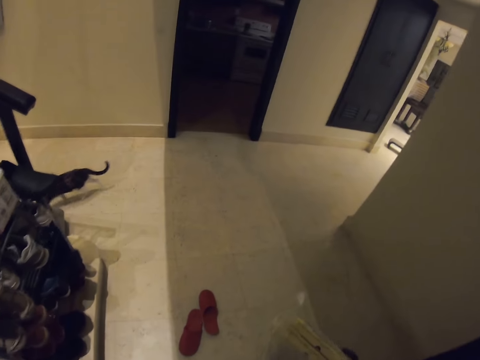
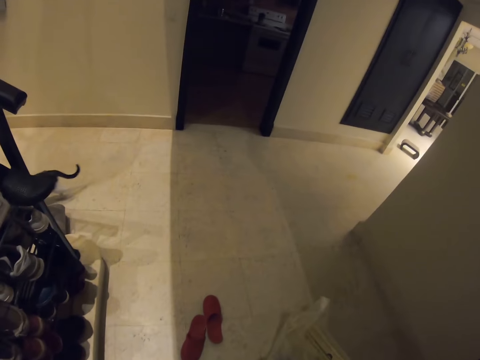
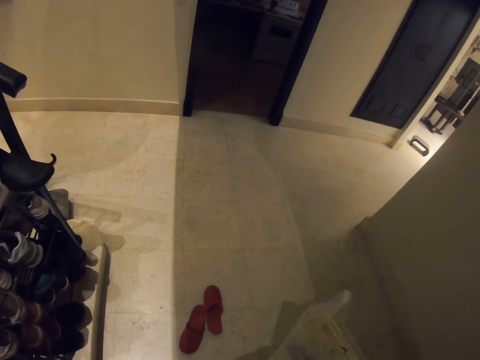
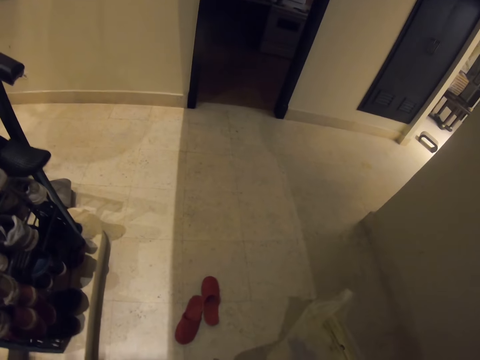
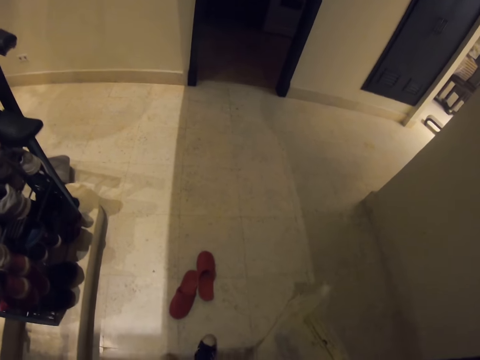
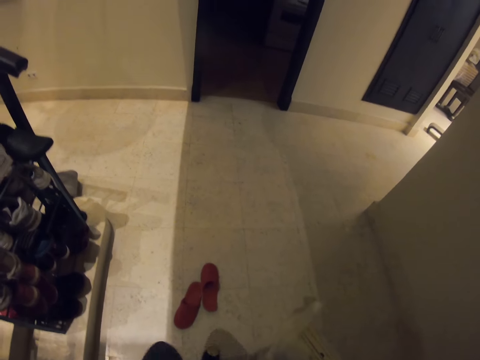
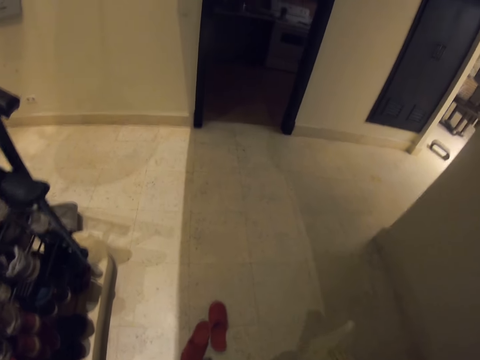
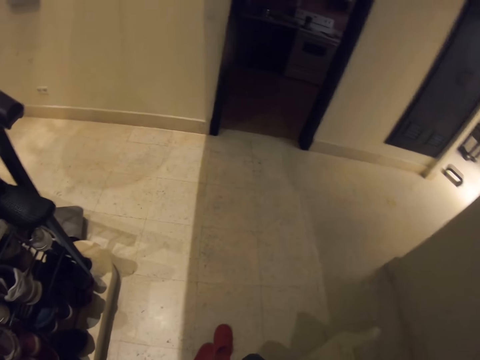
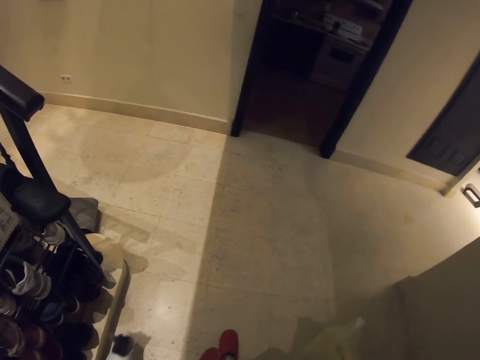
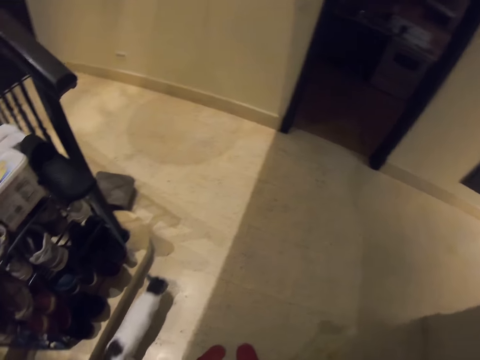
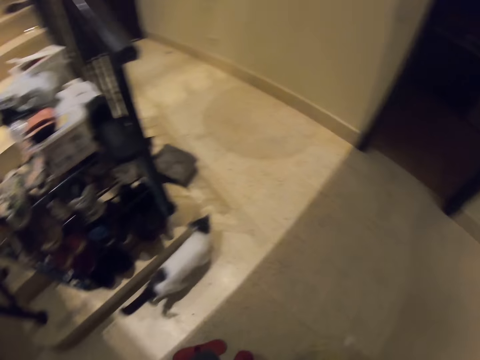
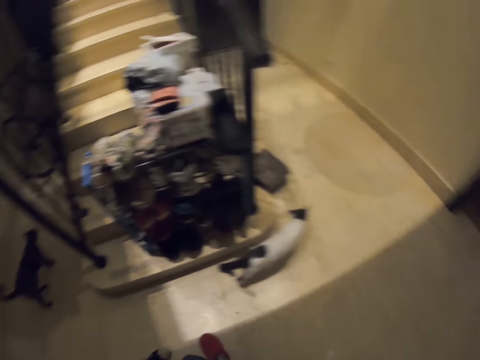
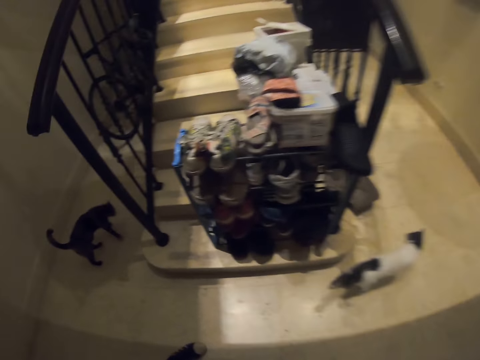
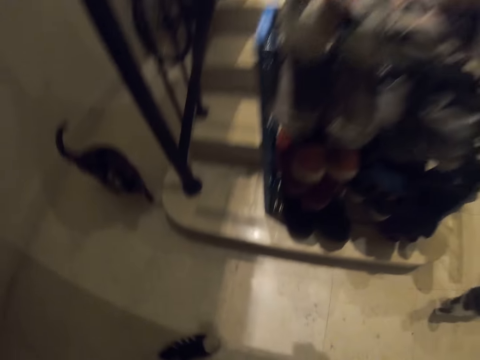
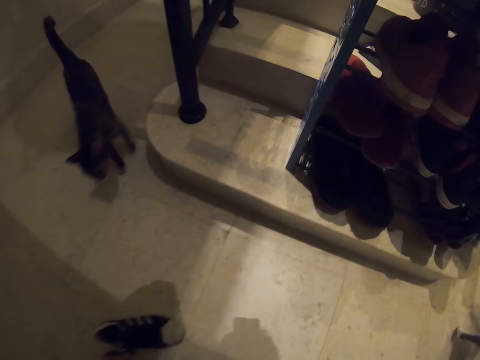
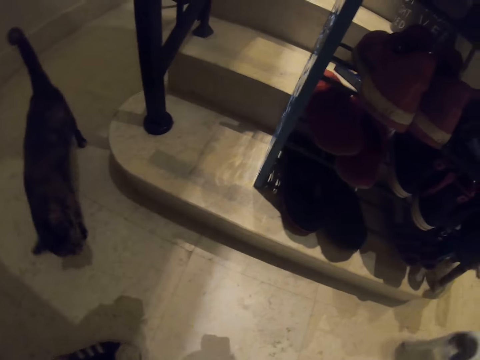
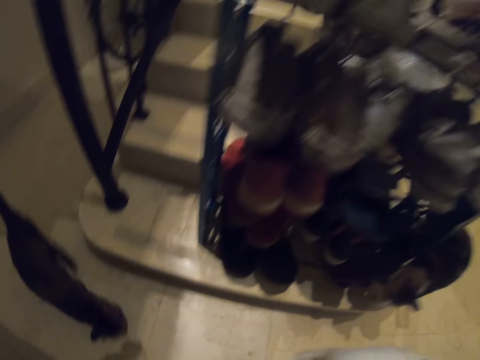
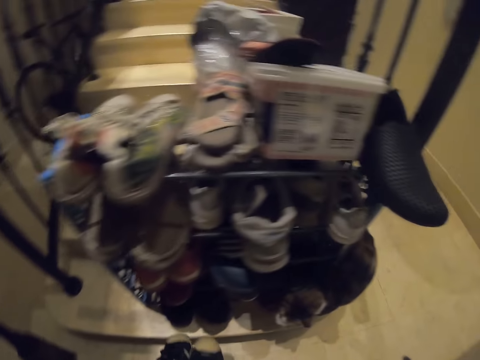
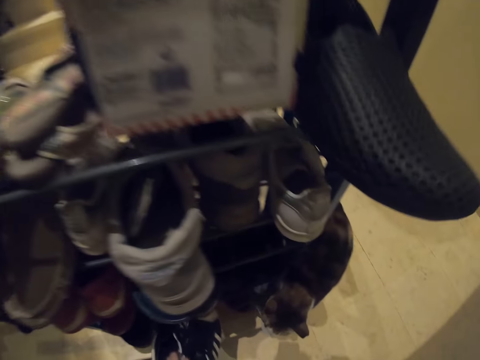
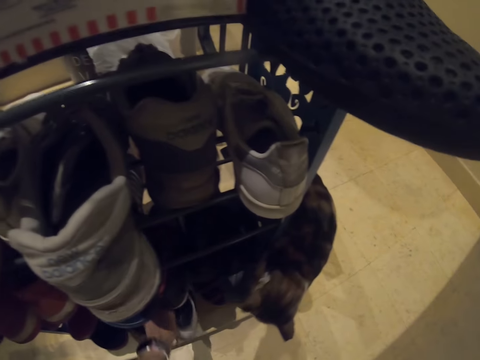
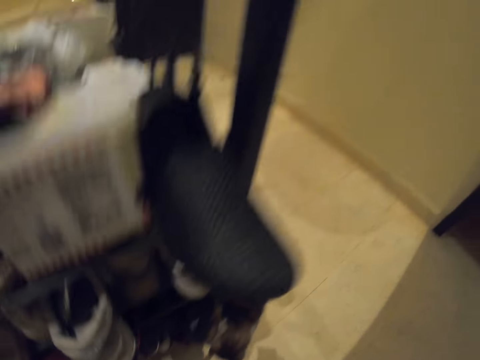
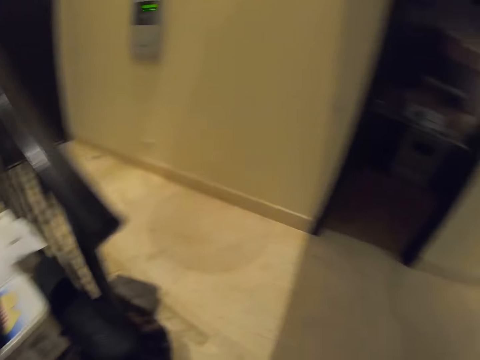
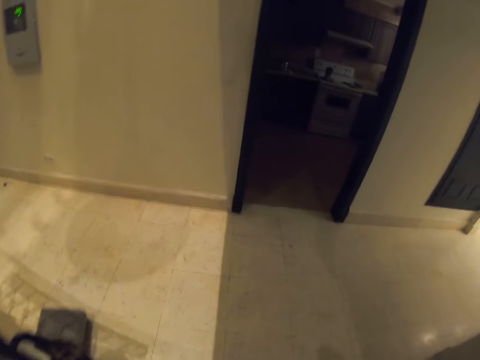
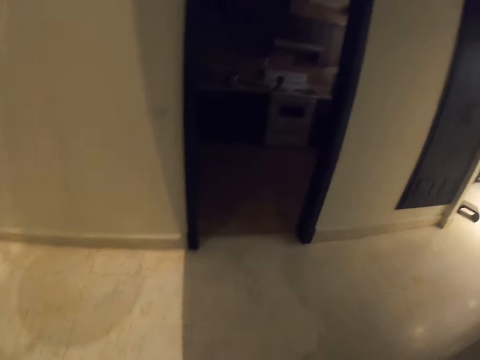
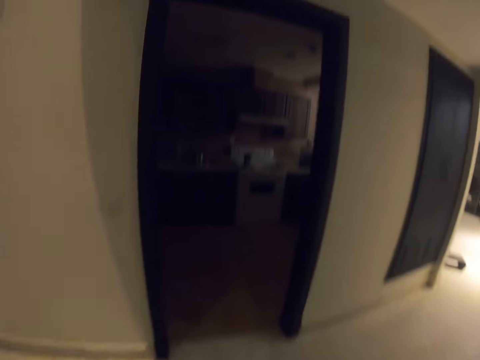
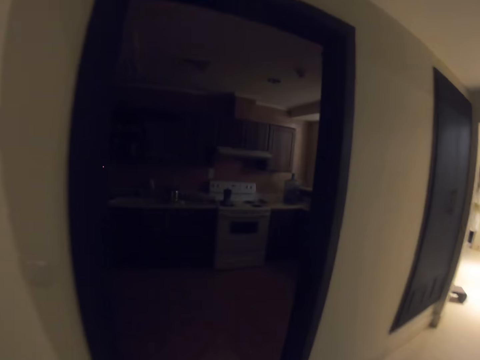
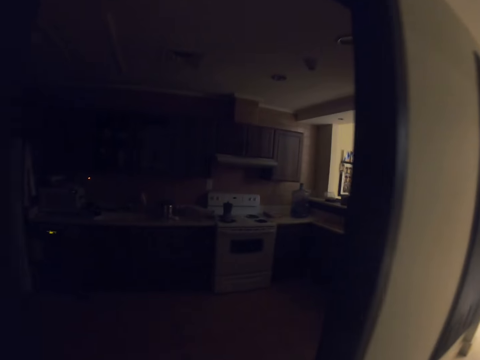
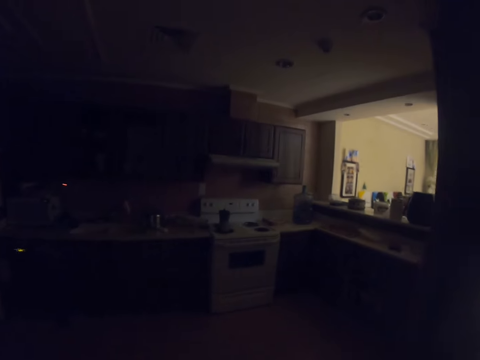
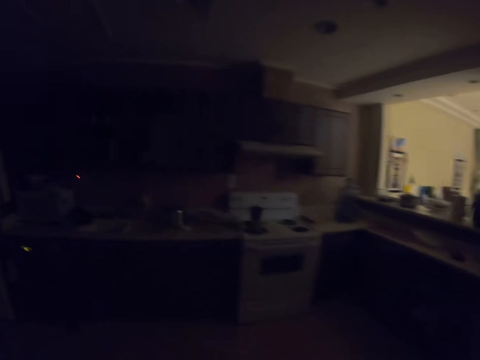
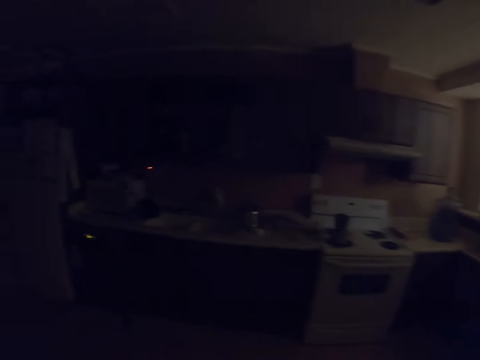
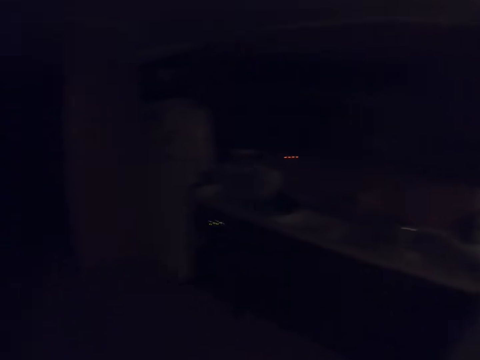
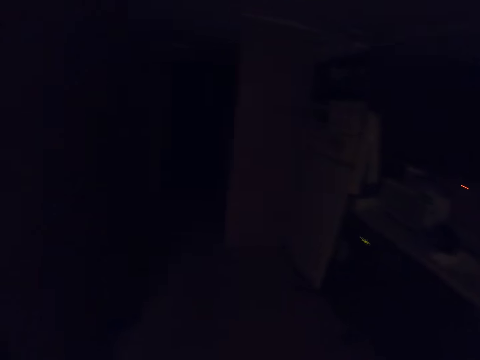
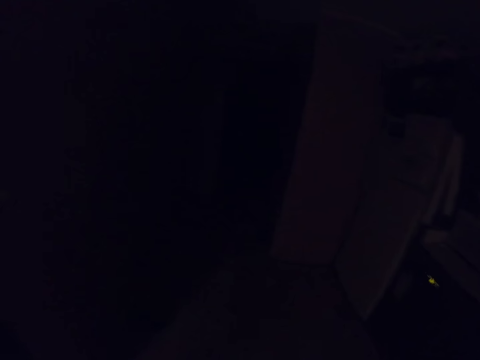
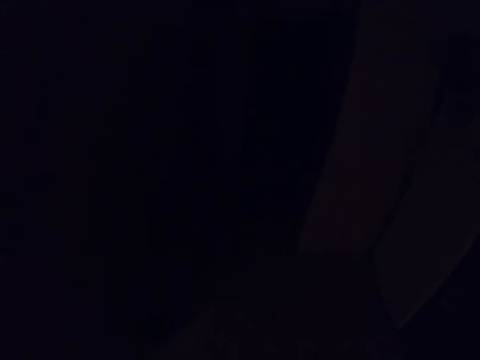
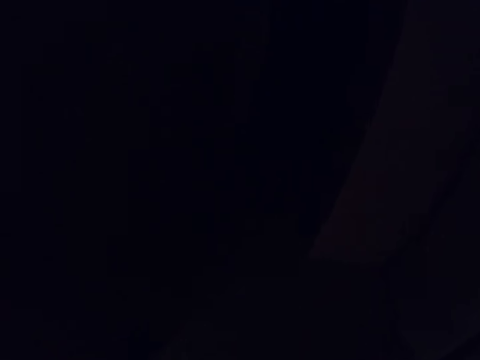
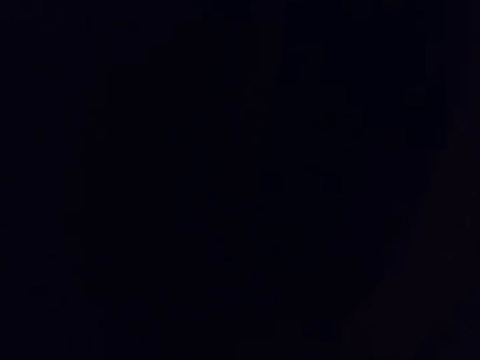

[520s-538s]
The camera wearer looks down. They look around. They walk in the kitchen.

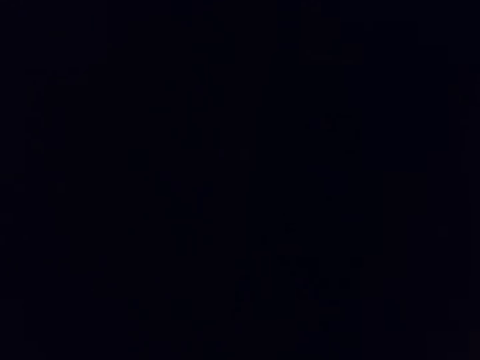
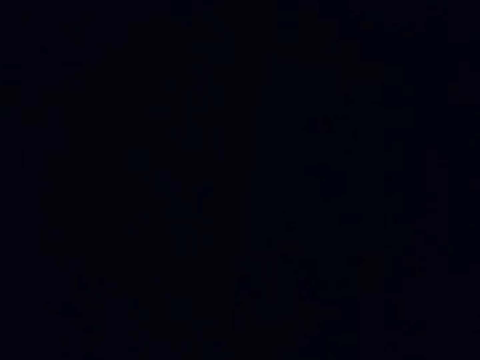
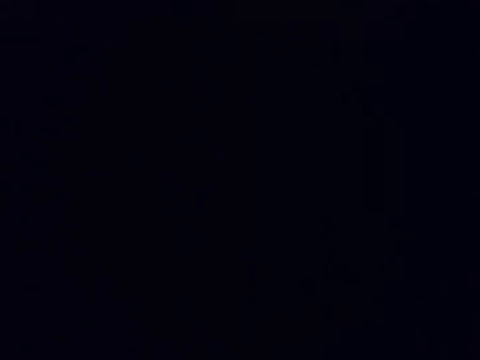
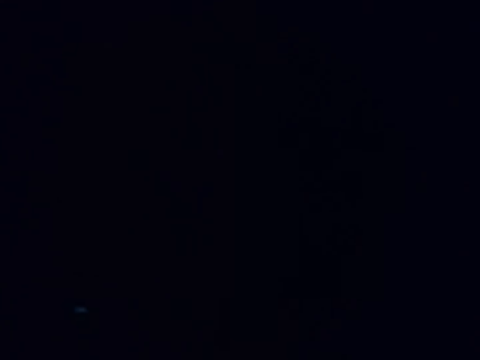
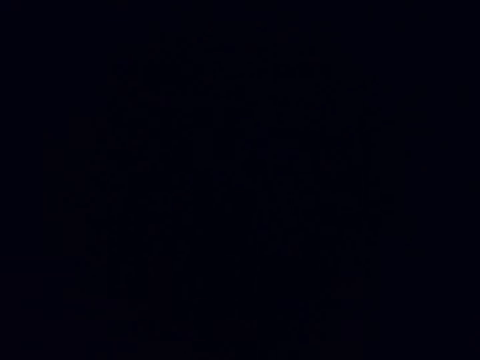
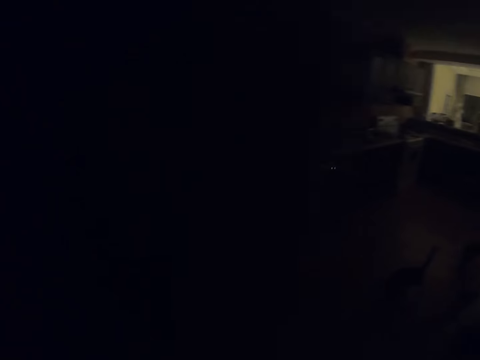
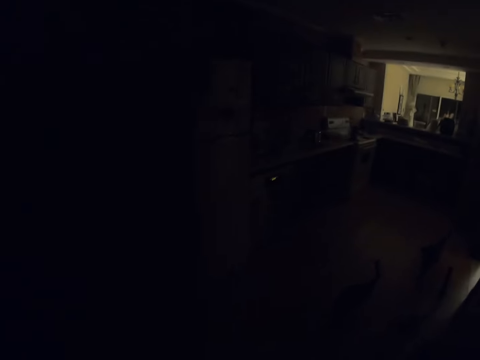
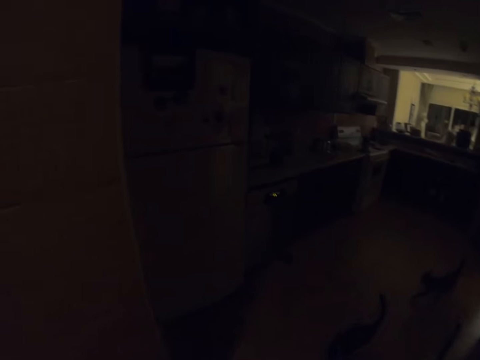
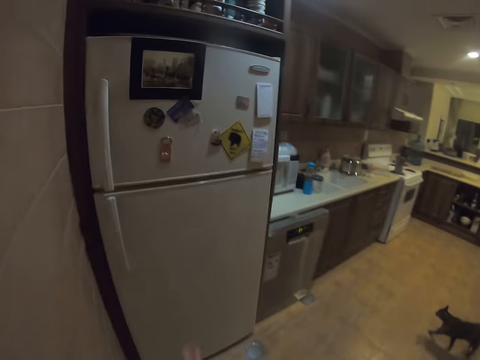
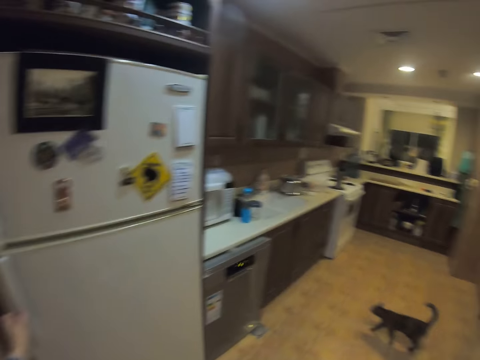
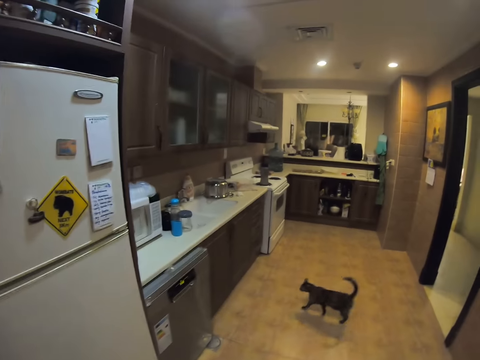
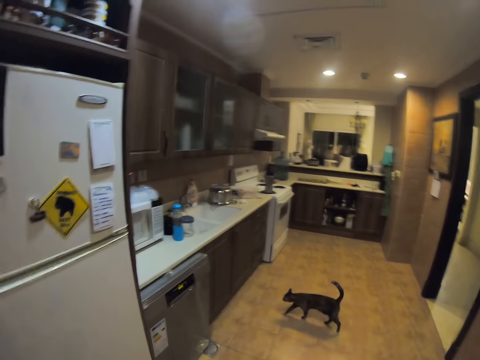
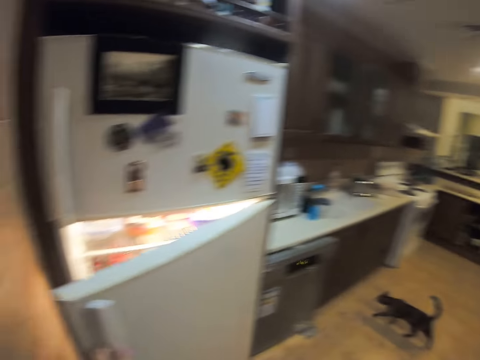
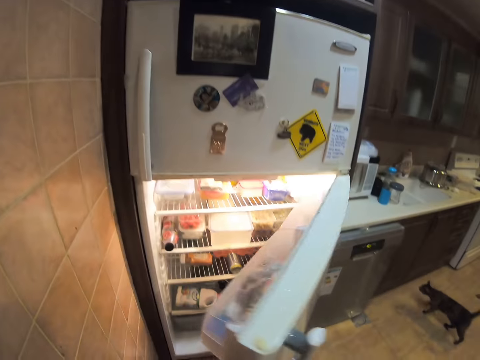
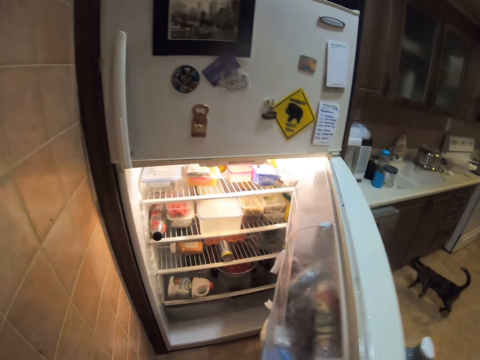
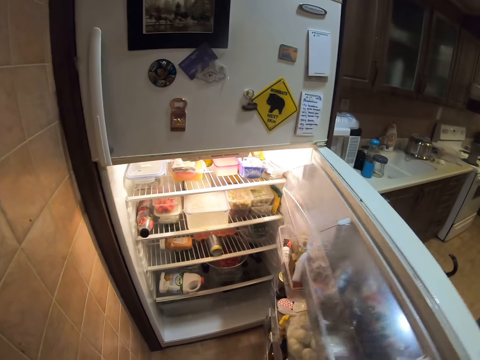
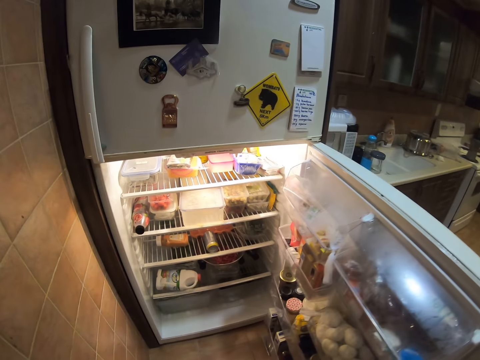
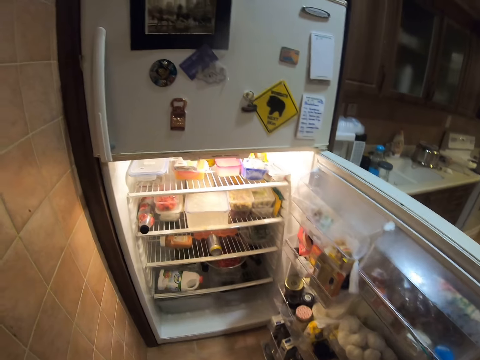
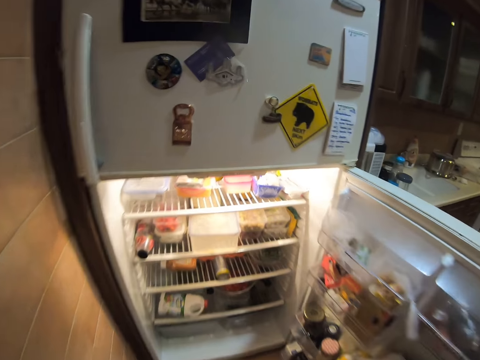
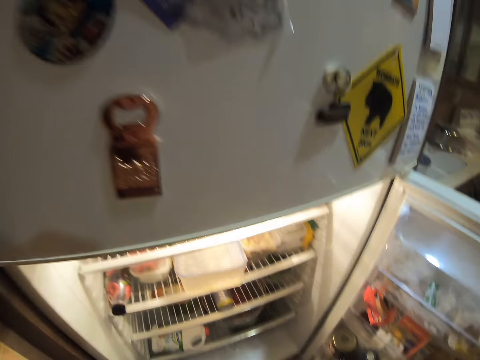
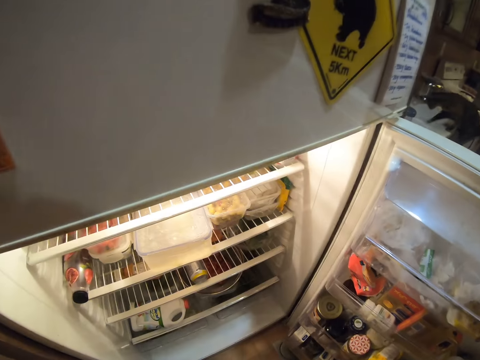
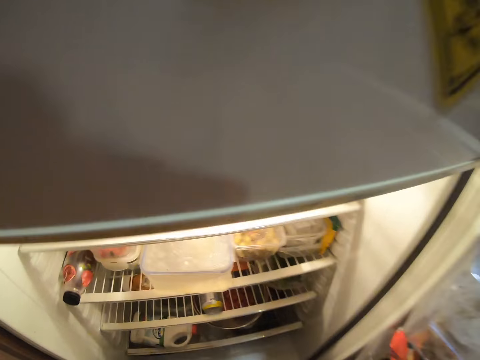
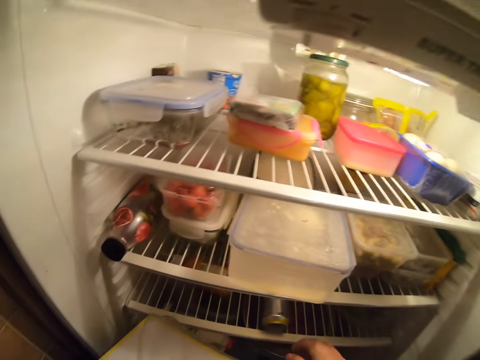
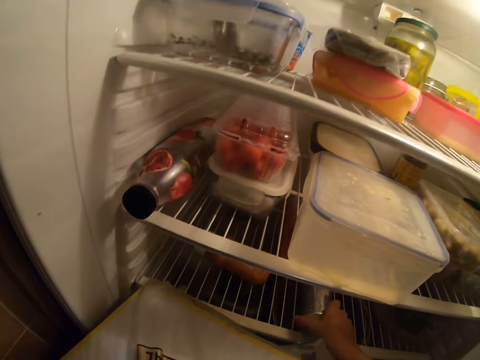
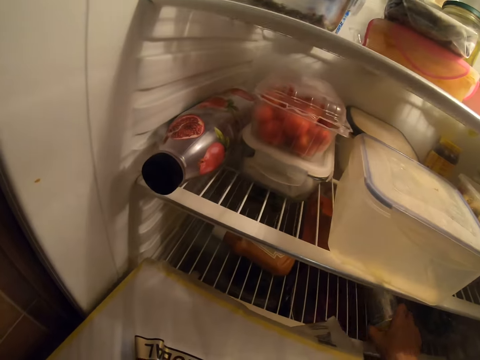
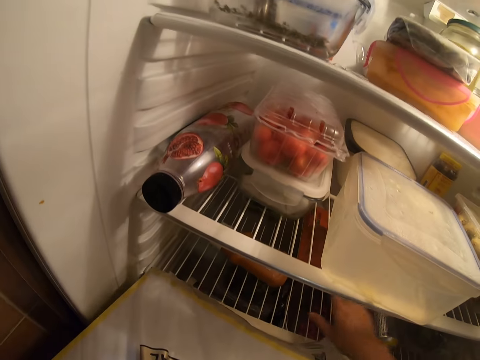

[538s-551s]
The camera wearer switches on the lights. They open the fridge door. They move the bottles in the fridge aside.
